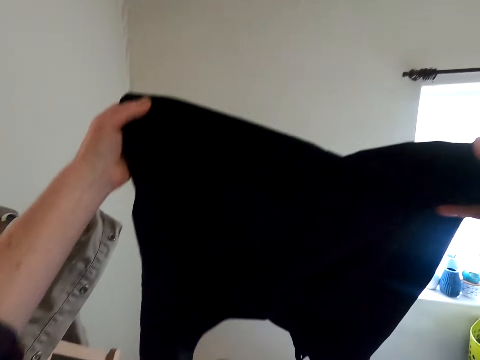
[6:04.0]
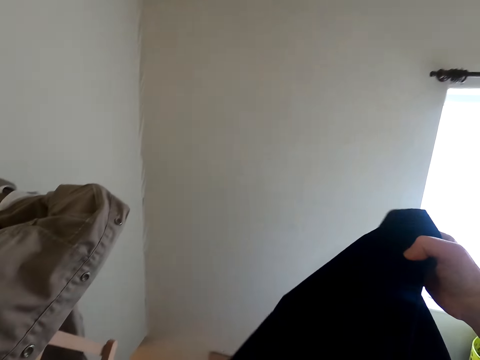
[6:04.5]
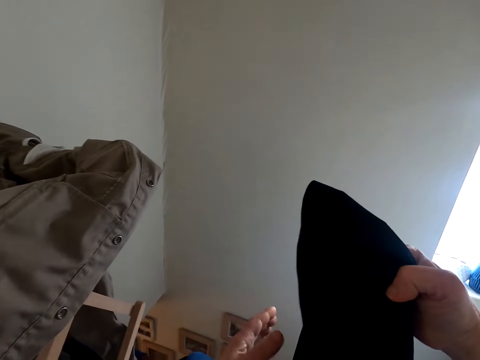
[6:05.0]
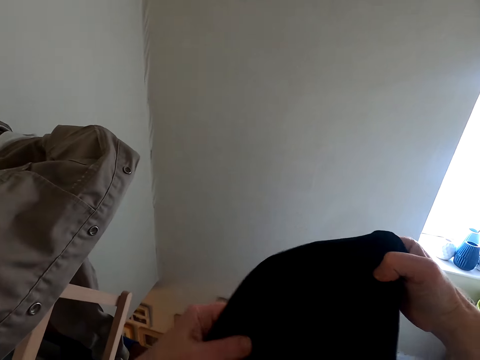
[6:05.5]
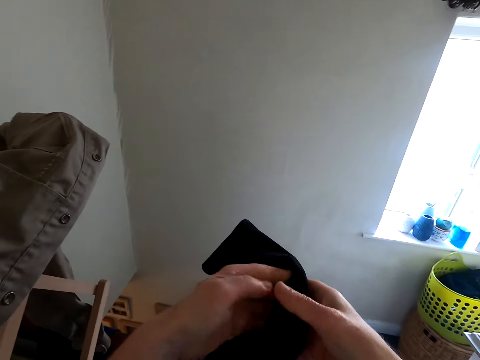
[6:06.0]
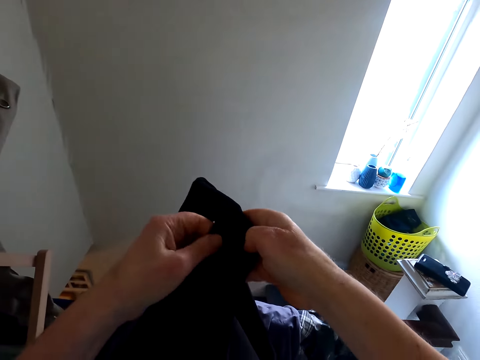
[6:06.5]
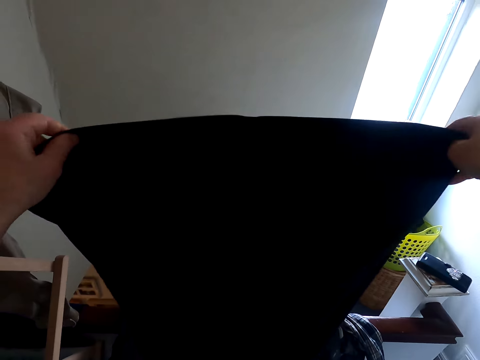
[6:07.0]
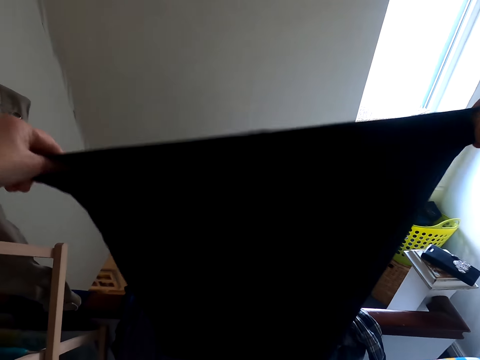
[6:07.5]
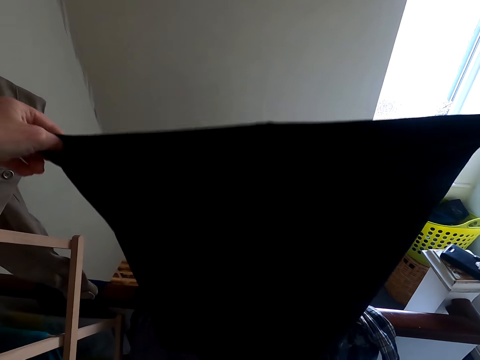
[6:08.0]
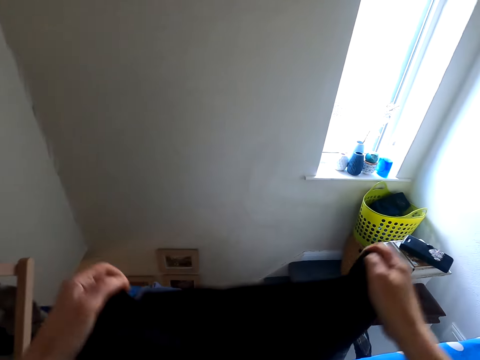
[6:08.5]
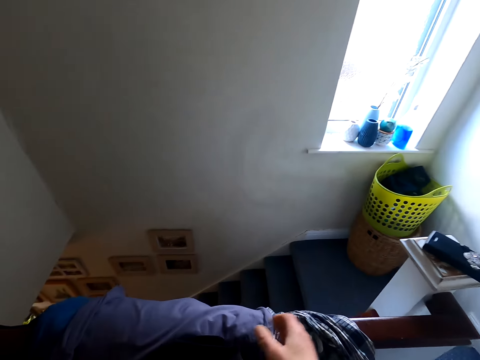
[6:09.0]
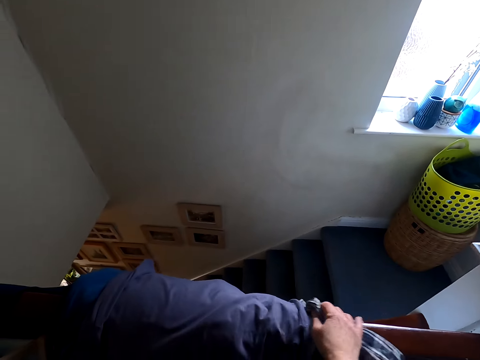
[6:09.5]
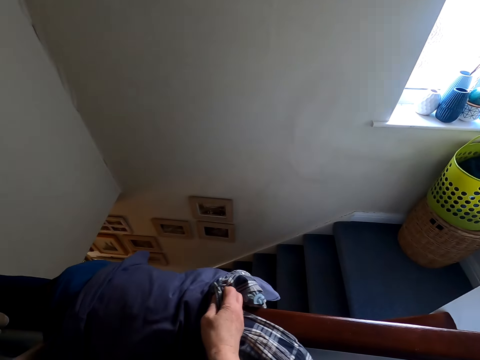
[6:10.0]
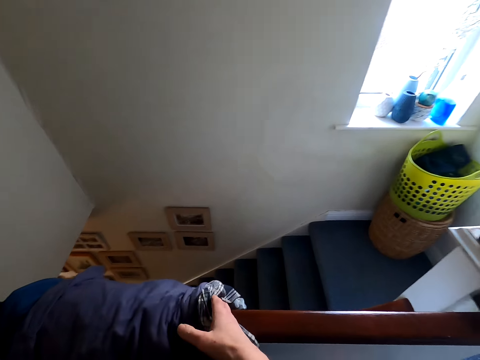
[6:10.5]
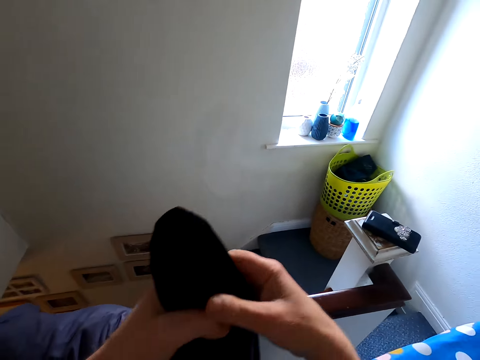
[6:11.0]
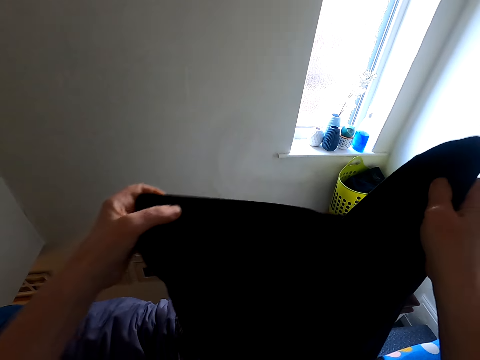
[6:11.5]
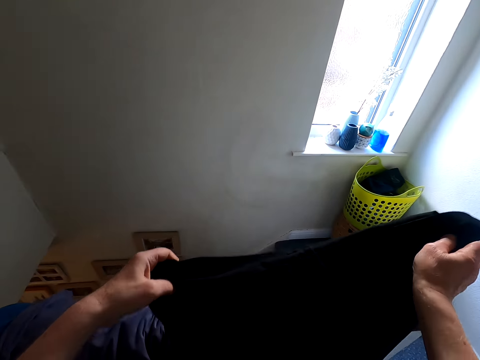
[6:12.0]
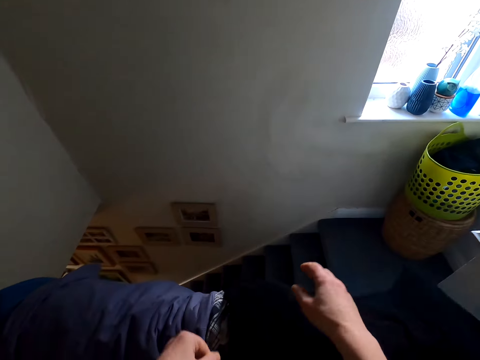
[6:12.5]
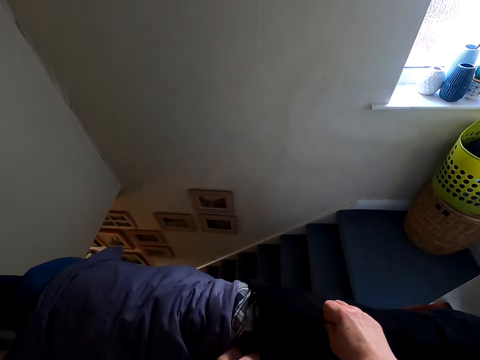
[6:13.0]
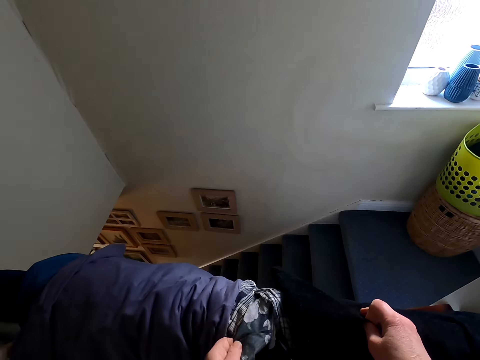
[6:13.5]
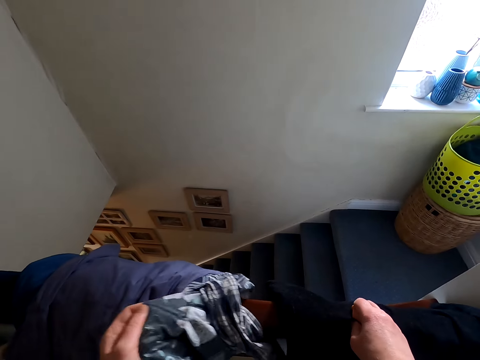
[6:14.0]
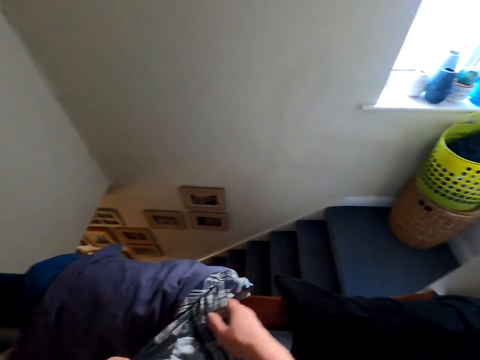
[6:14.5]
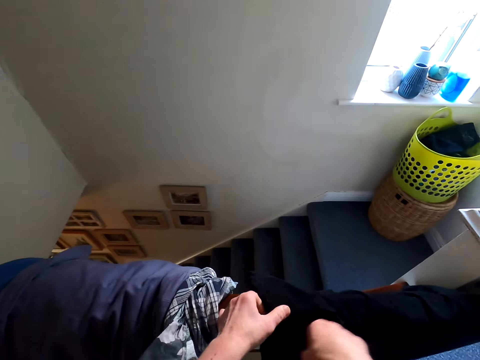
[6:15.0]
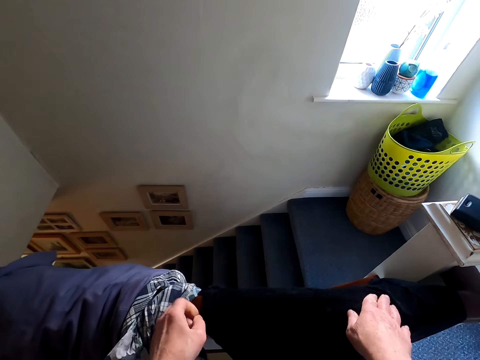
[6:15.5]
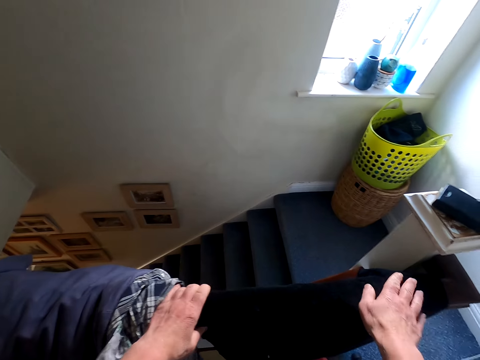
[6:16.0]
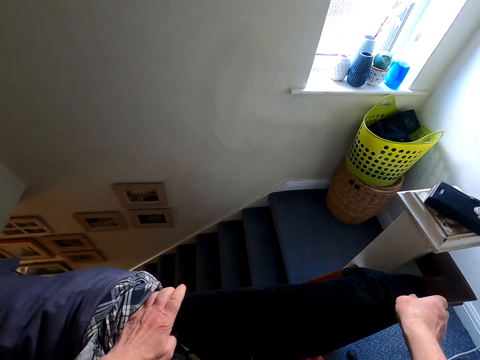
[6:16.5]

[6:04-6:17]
The camera wearer holds a top. They touch the top. They move the clothes on the rail. They hang the cloth on the rail. They touch the top.

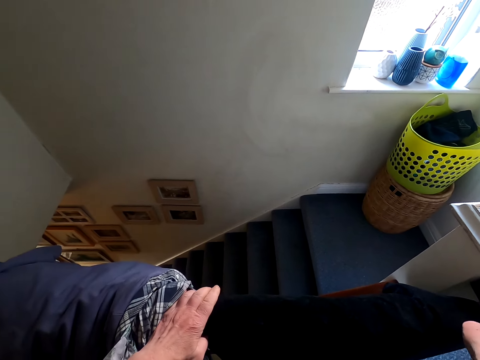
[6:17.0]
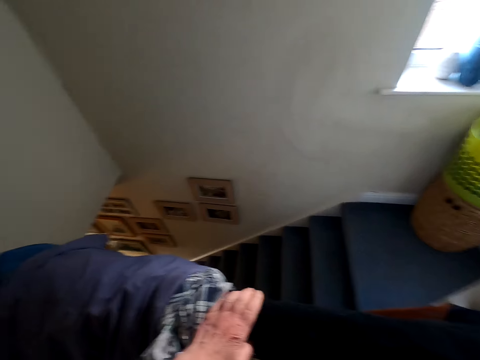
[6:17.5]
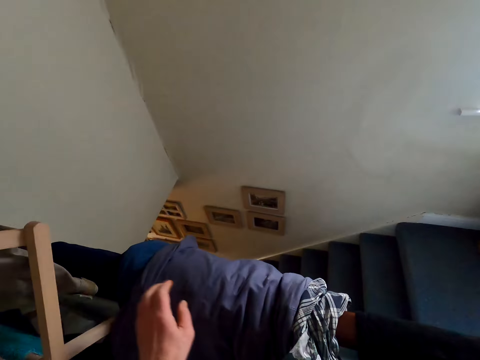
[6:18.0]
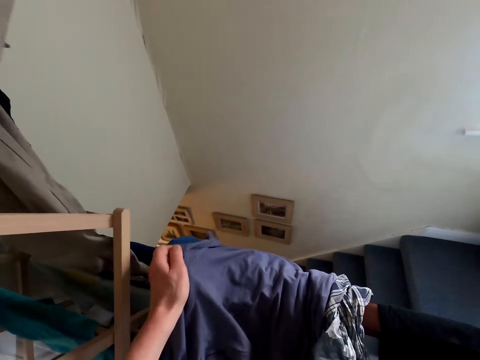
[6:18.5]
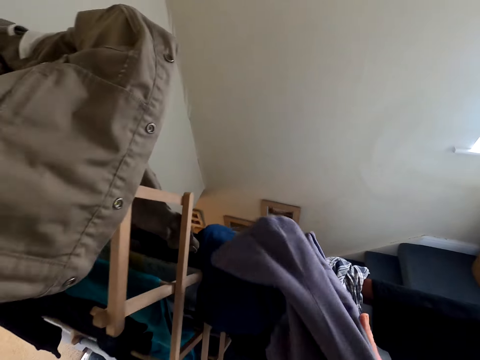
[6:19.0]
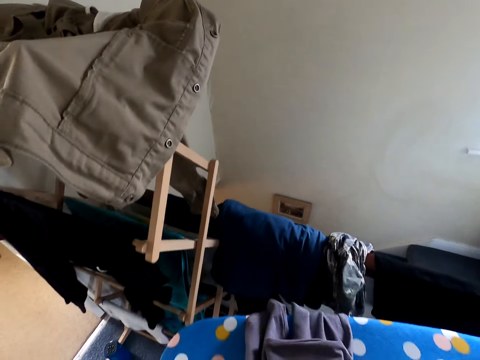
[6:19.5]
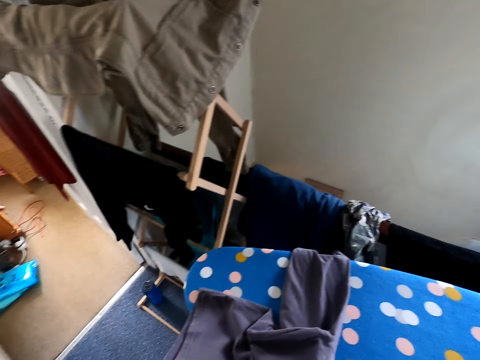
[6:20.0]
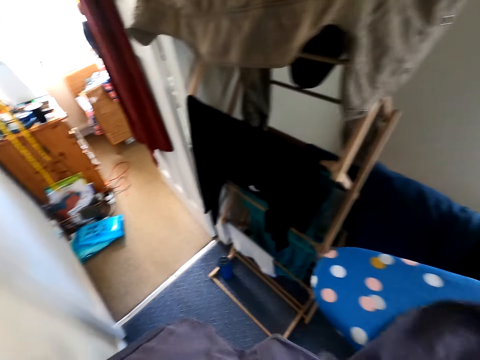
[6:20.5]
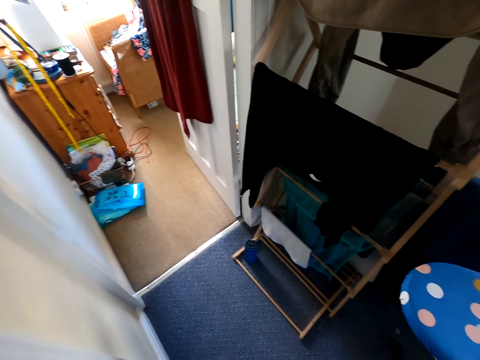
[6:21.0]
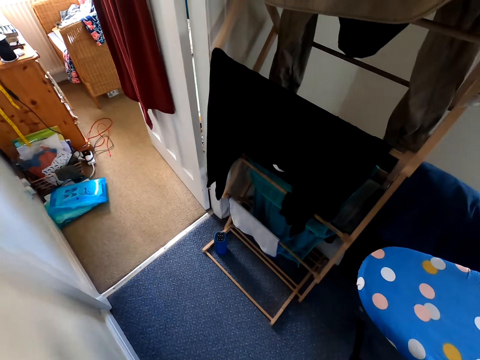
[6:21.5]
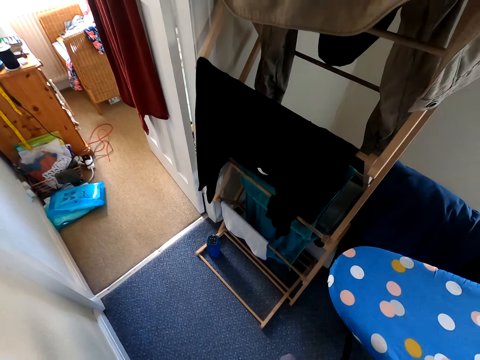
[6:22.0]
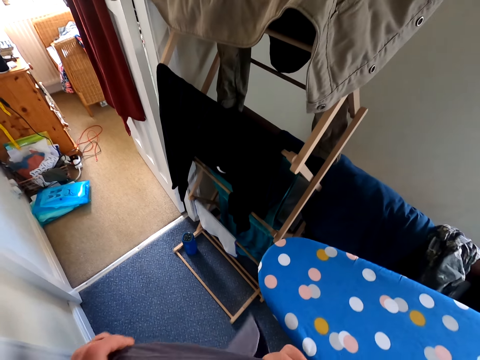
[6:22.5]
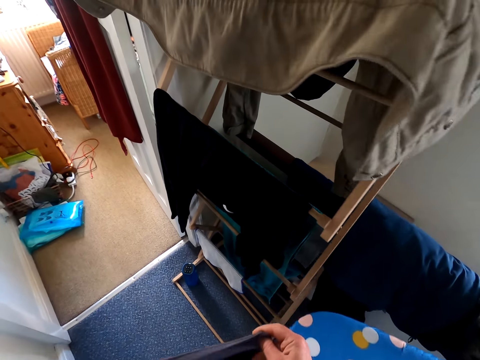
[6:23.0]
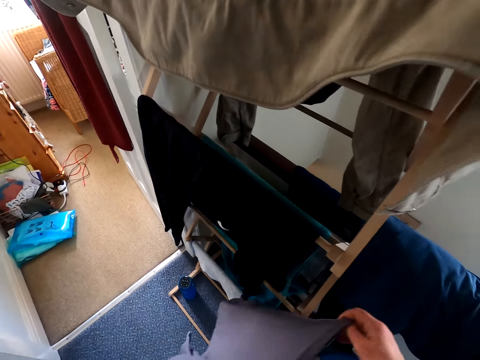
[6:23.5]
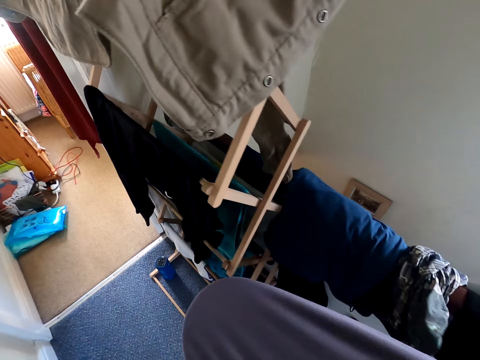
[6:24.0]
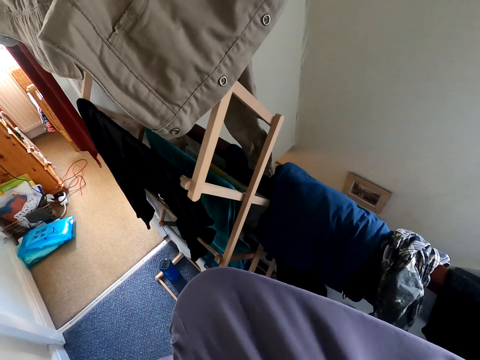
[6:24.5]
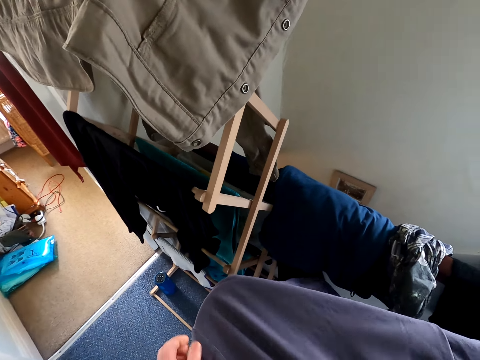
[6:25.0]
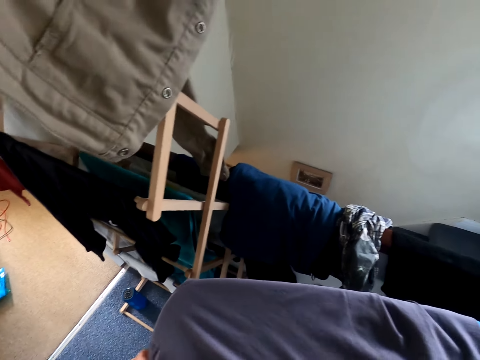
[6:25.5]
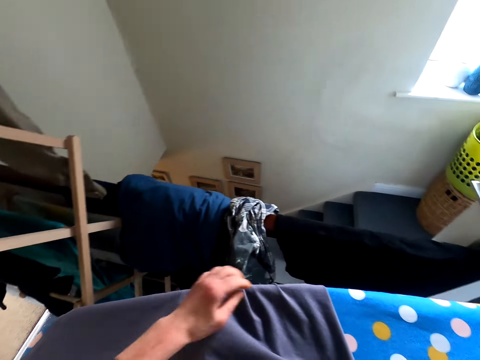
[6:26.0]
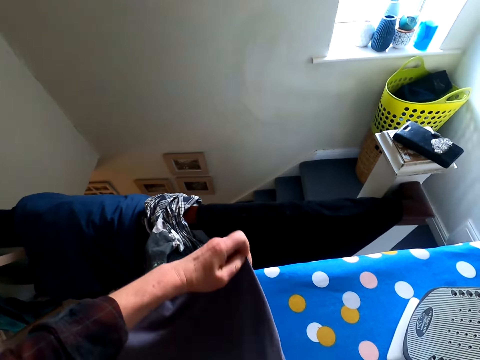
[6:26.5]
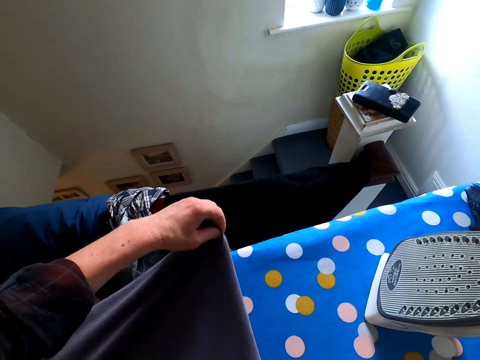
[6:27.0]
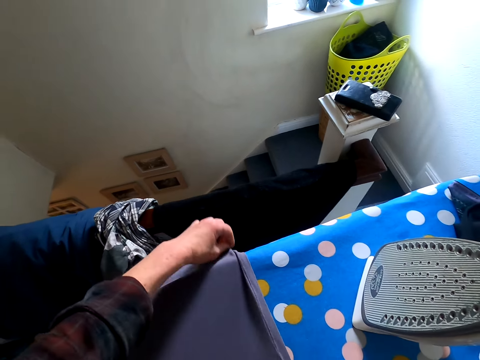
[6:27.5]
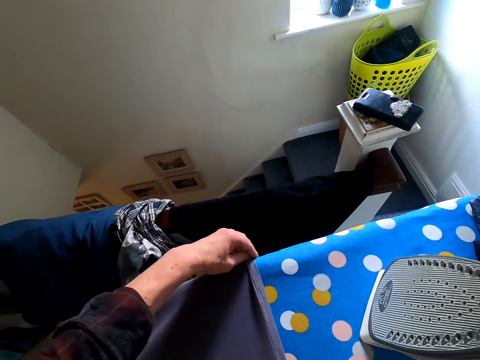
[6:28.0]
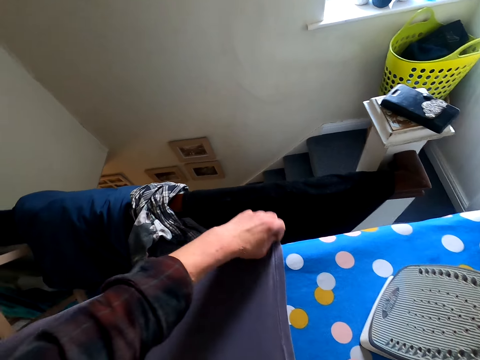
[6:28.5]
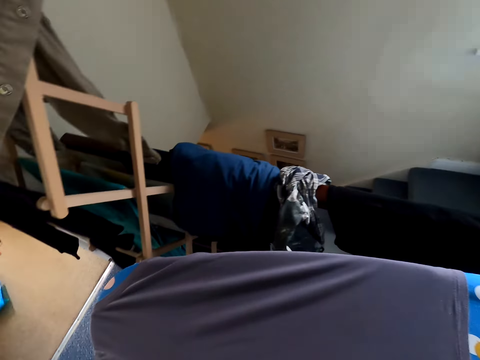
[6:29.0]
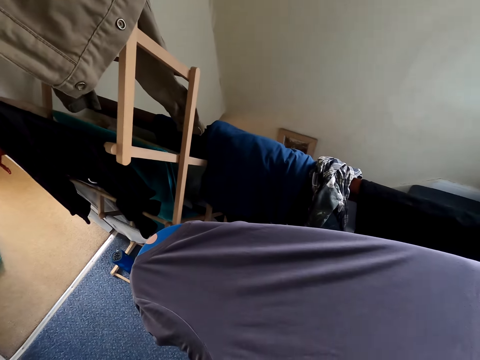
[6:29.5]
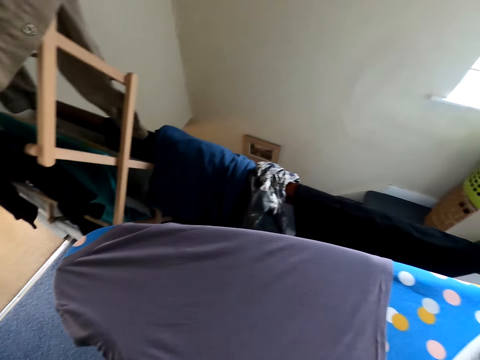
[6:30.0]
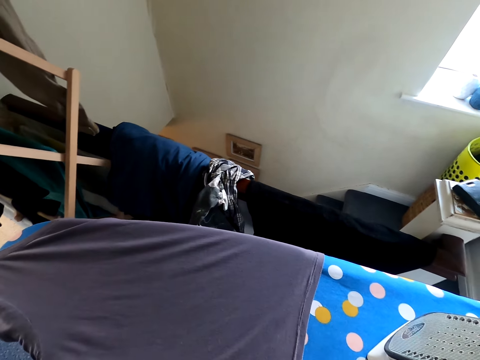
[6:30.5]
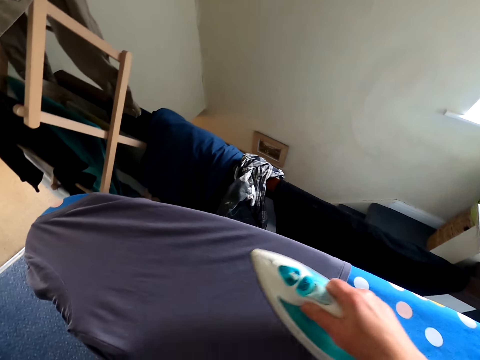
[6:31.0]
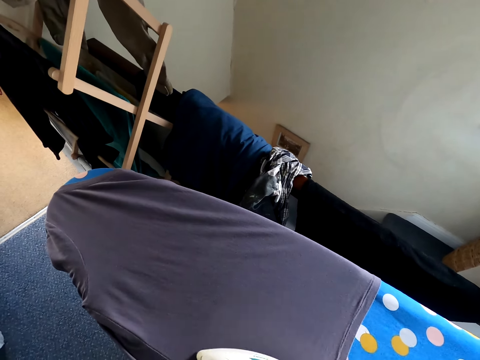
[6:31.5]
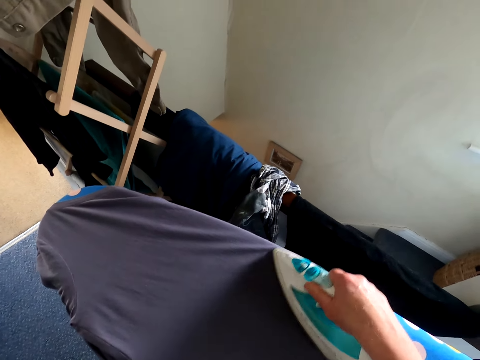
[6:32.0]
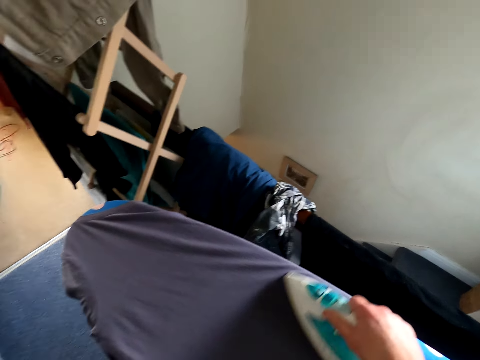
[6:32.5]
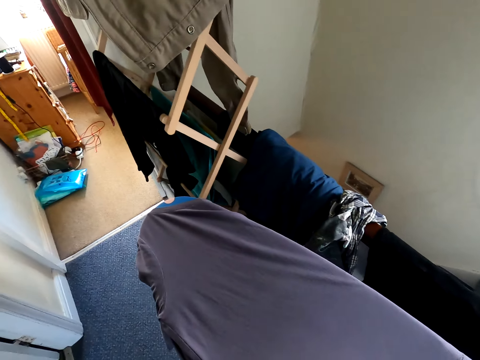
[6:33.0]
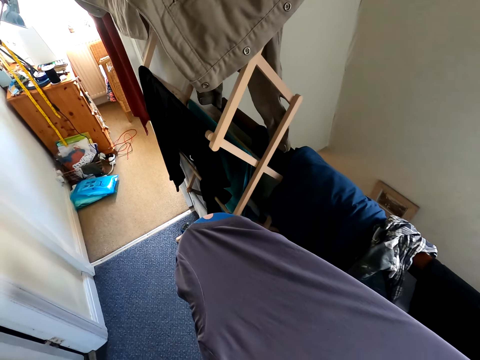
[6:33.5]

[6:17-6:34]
The camera wearer picks up a cloth or top from the rail. They put the cloth on the ironing table. They touch the top. They touch the top again. They iron the cloth.
